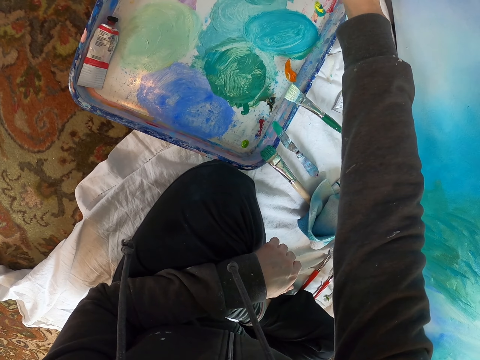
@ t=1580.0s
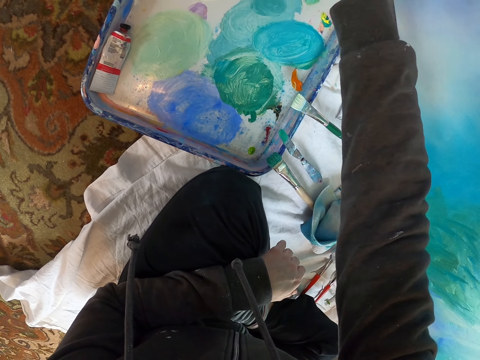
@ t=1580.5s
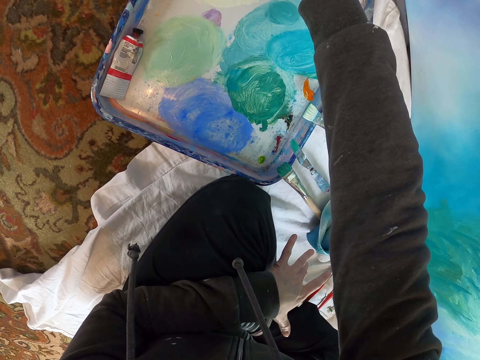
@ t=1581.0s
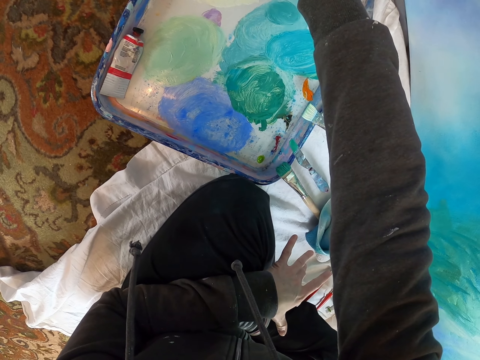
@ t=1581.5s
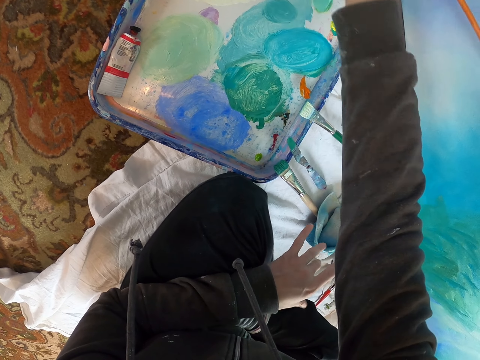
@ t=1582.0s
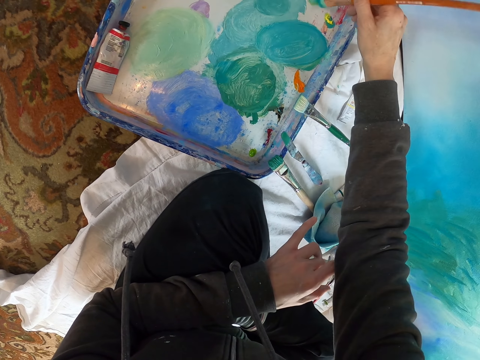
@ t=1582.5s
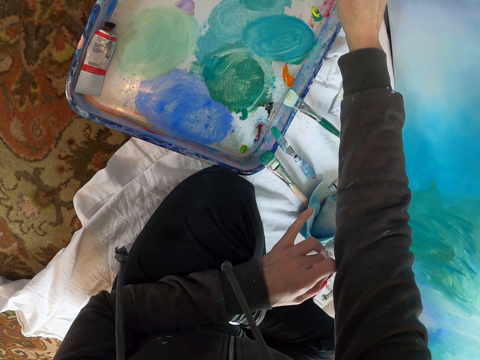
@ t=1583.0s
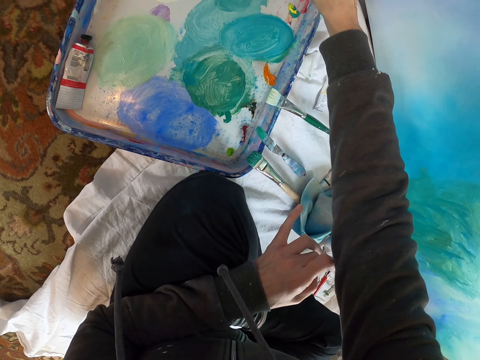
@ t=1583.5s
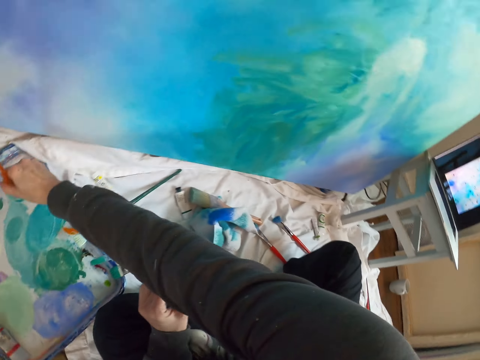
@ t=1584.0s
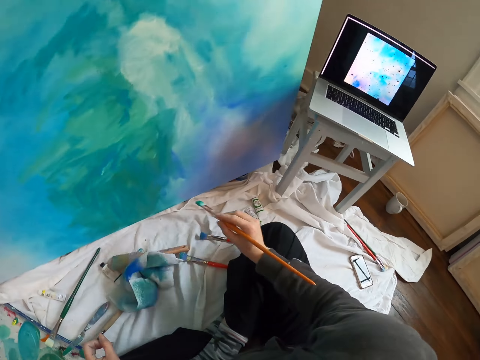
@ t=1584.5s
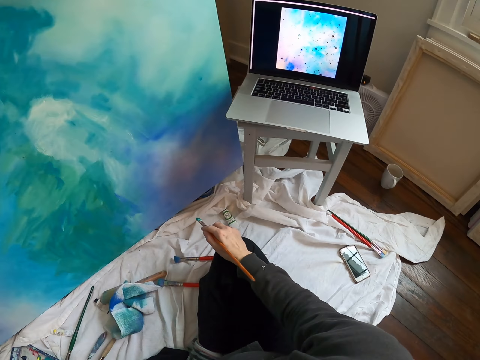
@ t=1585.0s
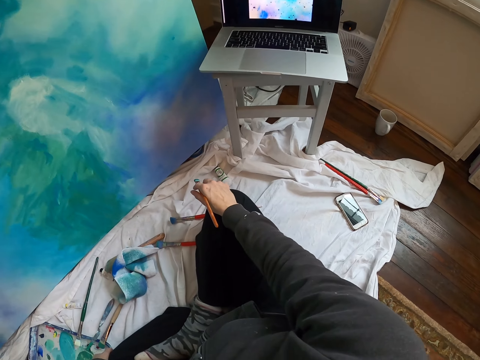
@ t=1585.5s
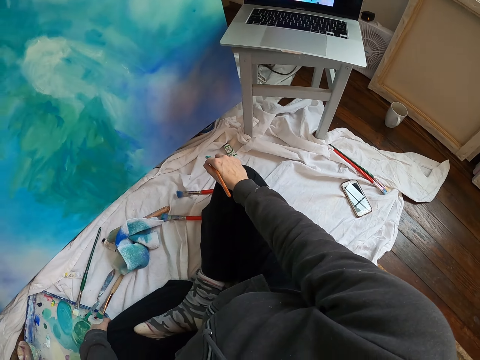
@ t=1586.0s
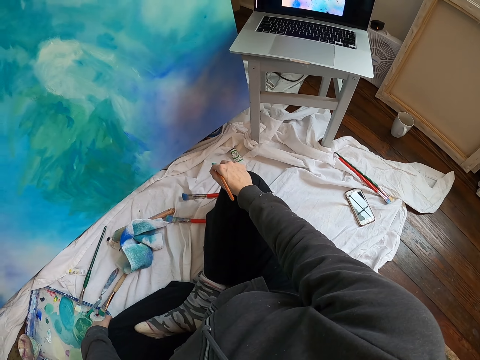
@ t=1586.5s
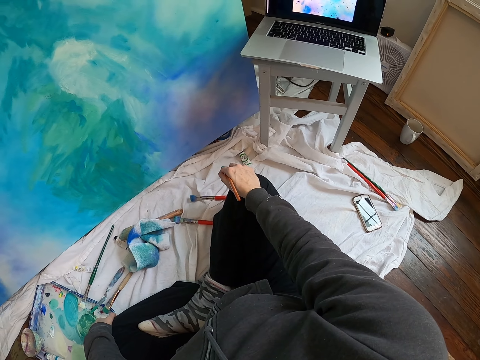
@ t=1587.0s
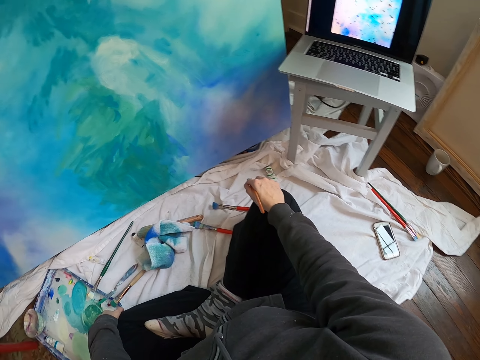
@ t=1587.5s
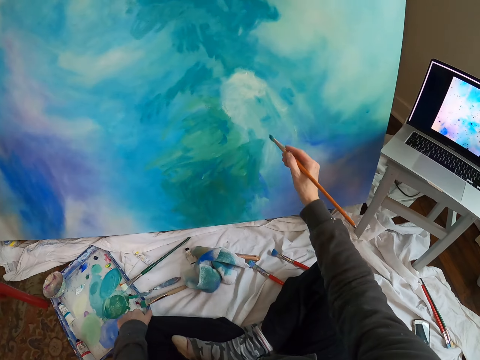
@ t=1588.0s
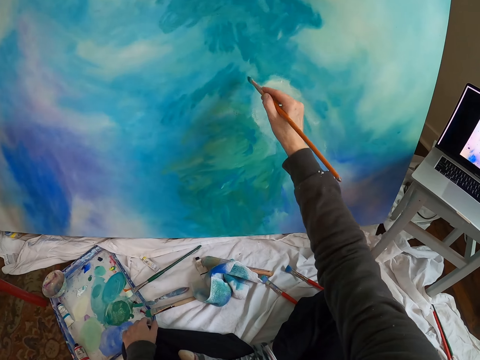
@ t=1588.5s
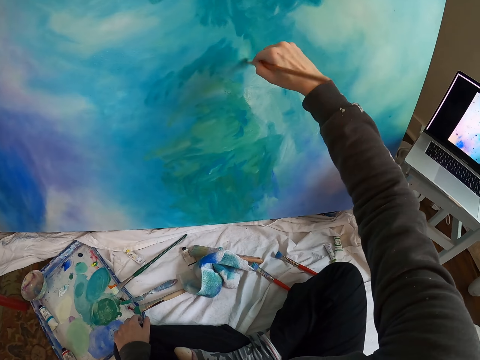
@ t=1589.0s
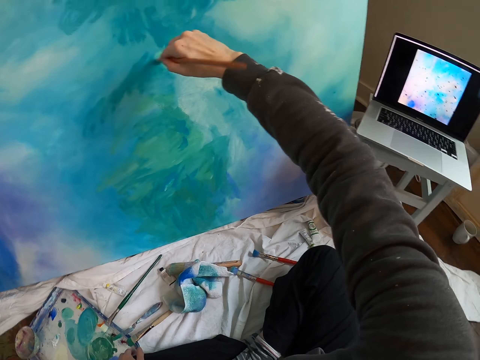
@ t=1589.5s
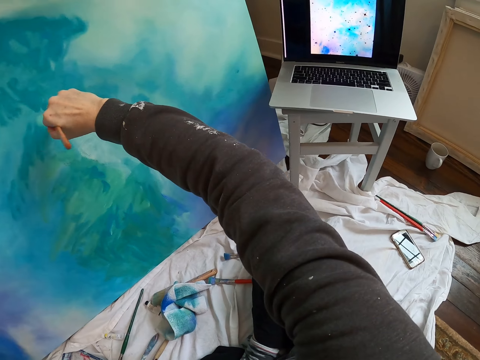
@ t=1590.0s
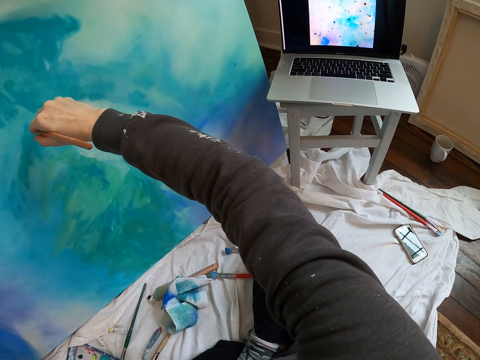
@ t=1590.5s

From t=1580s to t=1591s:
The camera wearer lifts the pen brush. They rub the pen brush on the paint. They move the pen brush. They rub the pen brush on the paint. They look around. They look at the laptop. They lift the pen brush and paint the board with the pen brush.

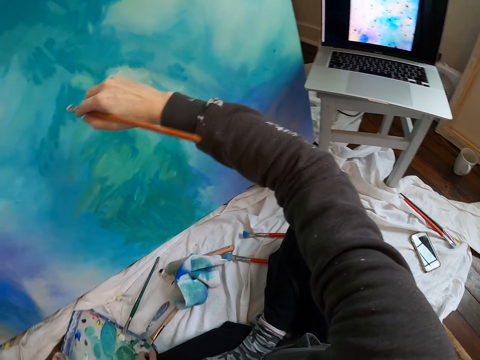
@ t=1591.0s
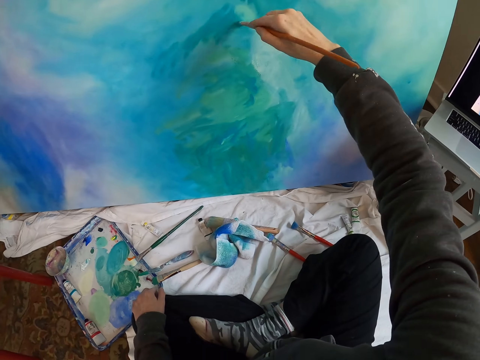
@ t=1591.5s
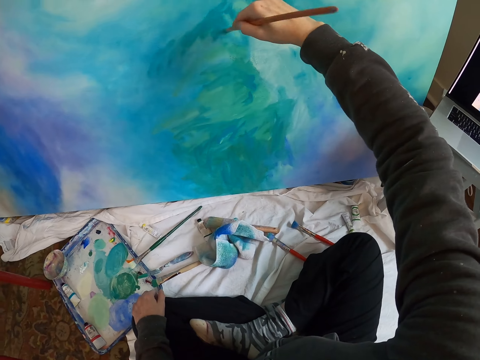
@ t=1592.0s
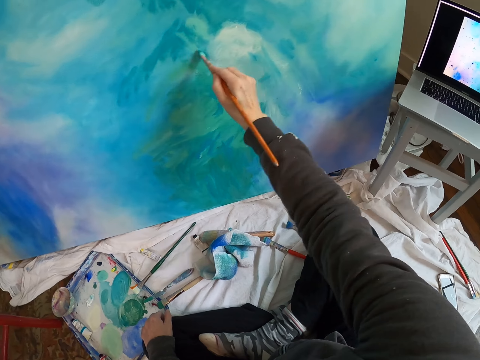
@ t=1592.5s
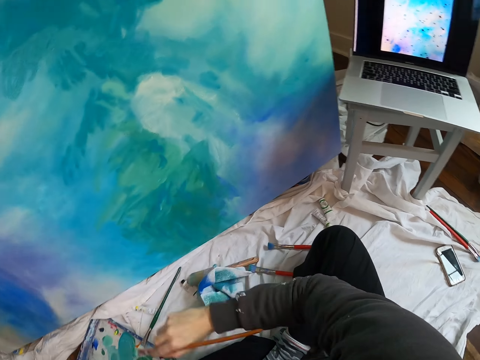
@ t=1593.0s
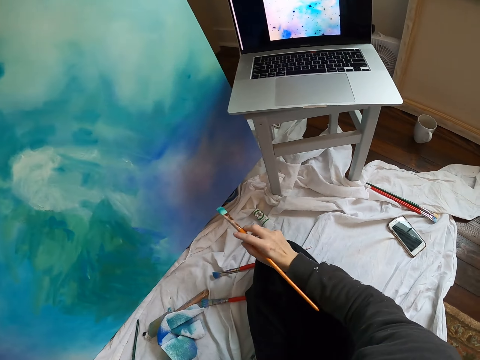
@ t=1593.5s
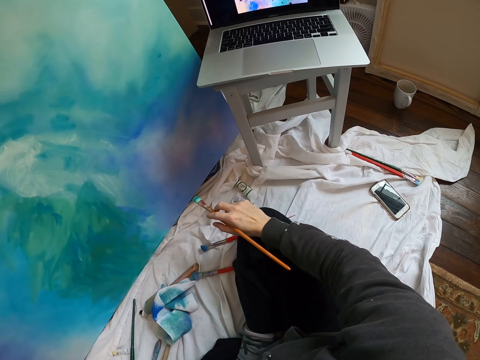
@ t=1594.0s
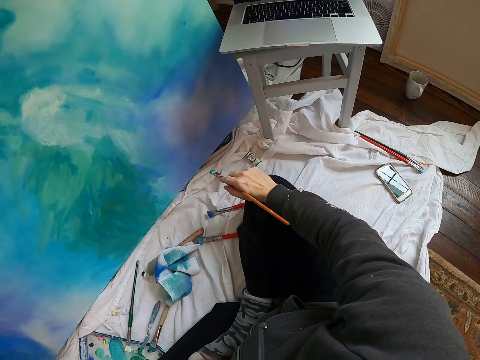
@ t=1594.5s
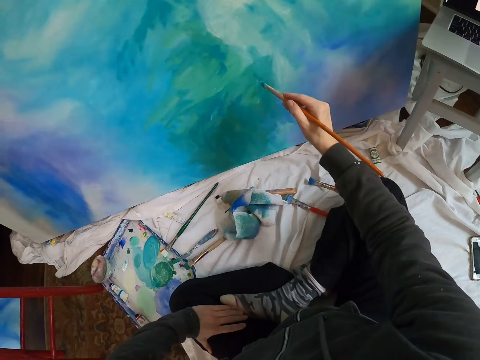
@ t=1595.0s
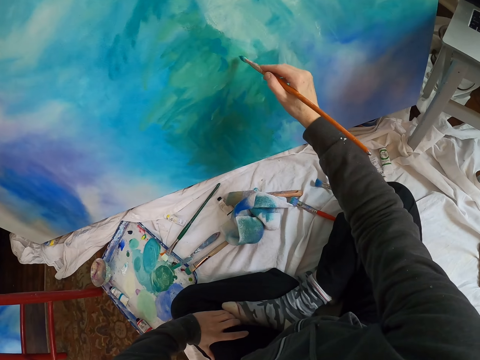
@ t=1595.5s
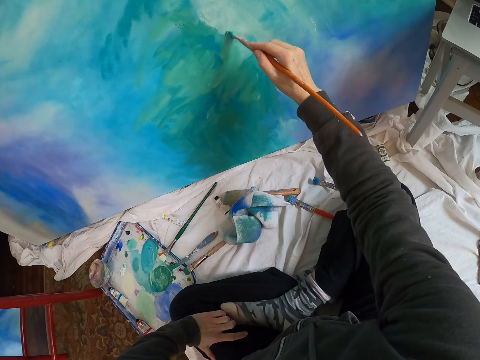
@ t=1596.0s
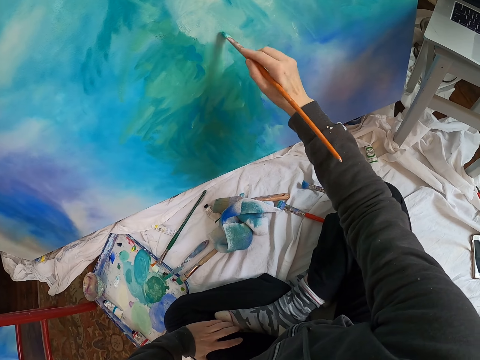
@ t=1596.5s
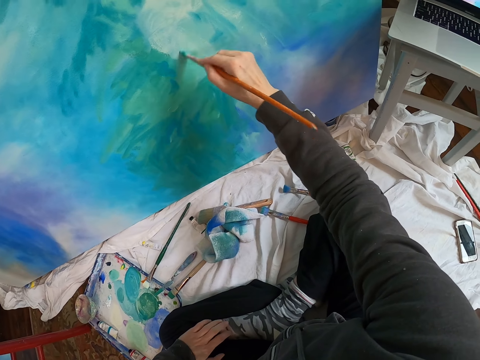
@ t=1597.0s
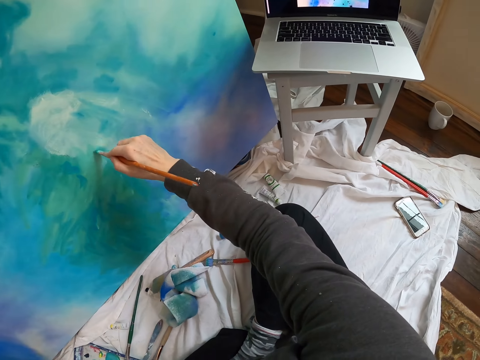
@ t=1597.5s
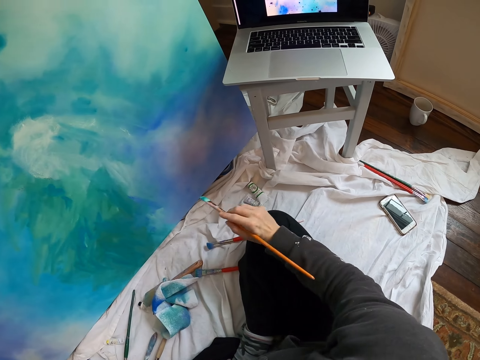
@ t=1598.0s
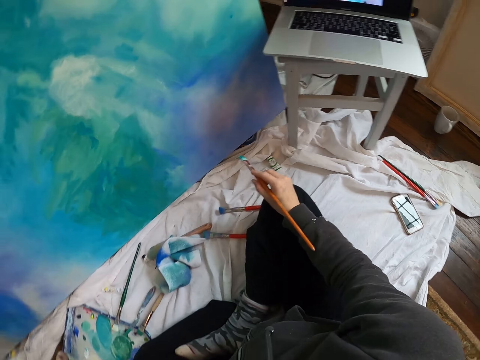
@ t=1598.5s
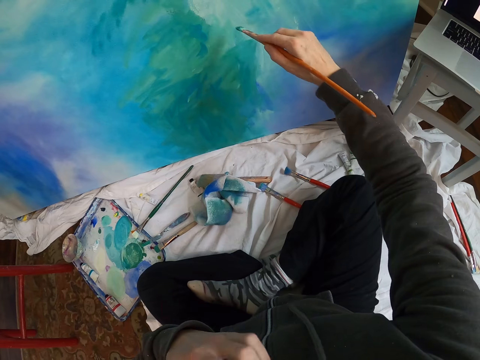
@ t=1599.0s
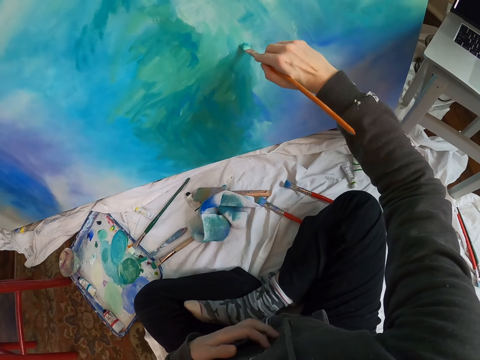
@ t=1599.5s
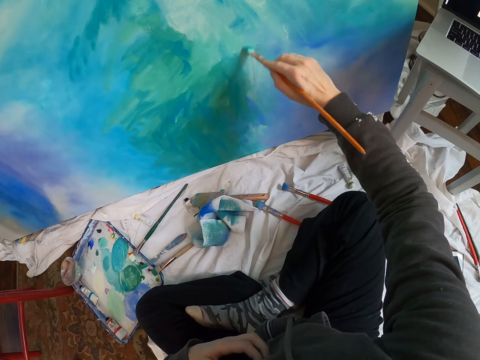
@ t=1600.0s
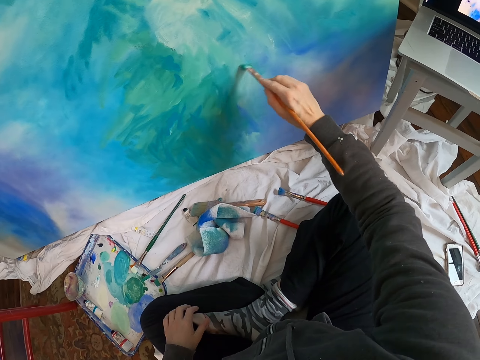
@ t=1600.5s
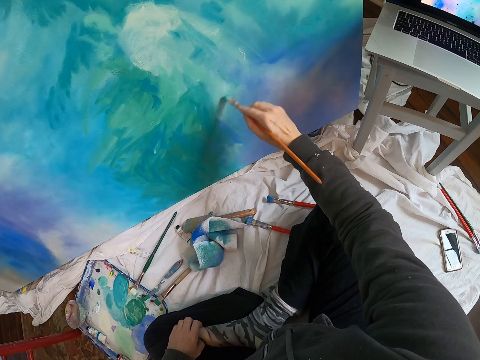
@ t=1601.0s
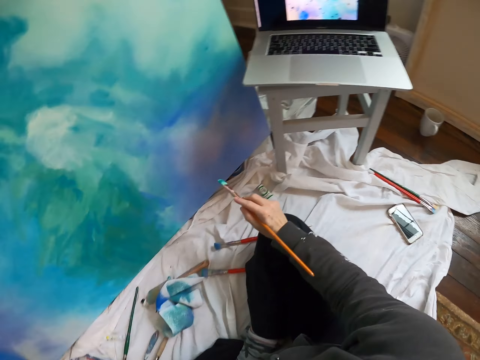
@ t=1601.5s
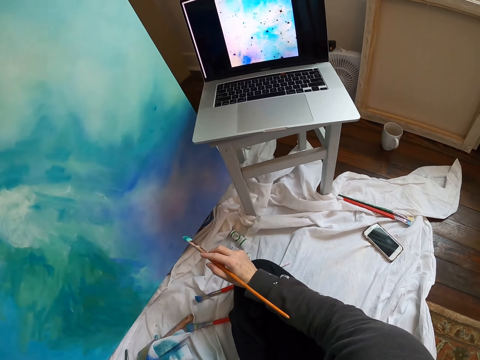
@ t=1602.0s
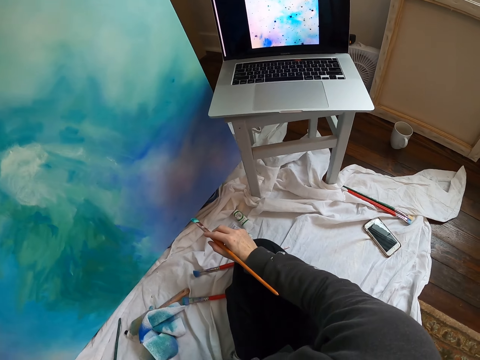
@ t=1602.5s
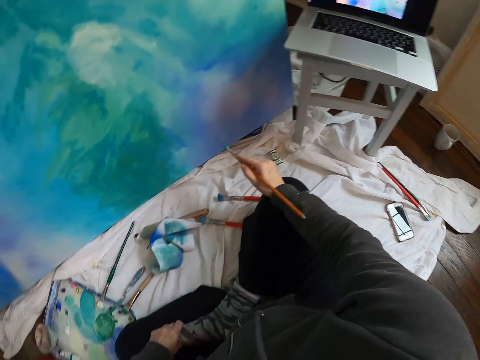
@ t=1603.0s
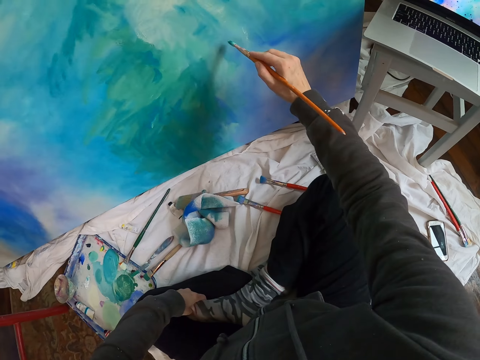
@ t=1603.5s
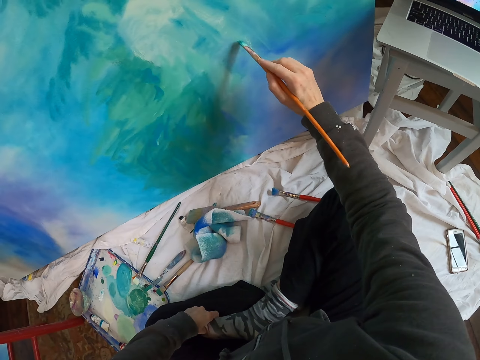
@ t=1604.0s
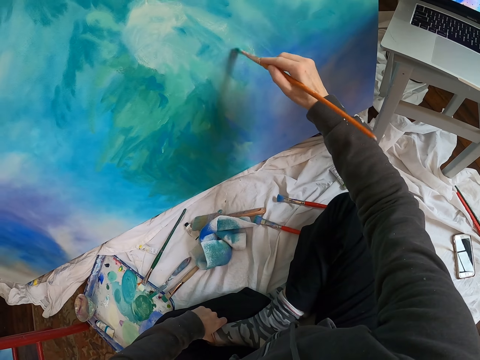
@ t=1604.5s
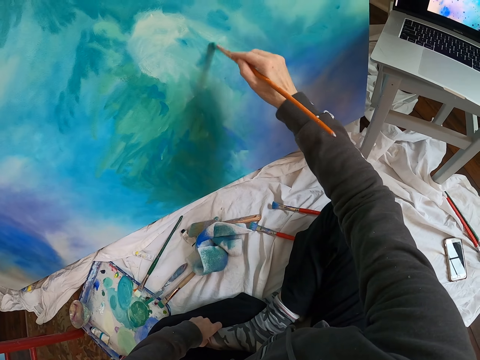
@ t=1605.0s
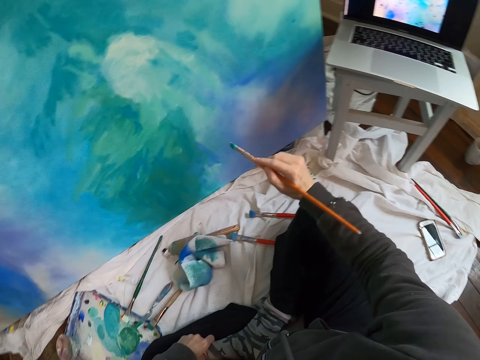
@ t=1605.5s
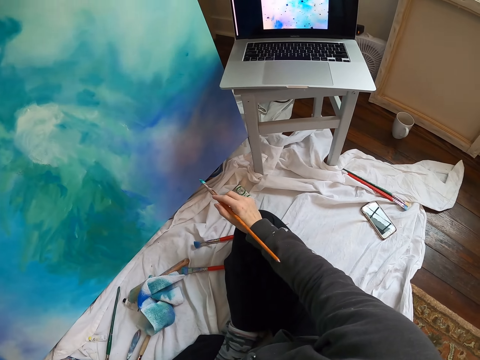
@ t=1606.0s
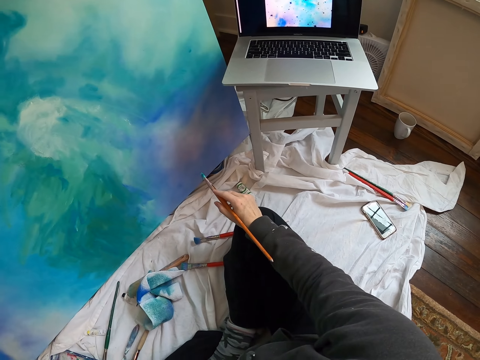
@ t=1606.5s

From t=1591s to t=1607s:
The camera wearer stares at the laptop. They paint on the canvas. They move the right hand and look at the laptop. They lift the pen brush and paint the board with the pen brush. They move the right hand and look at the laptop. They lift the pen brush and paint the board with the pen brush. They move the right hand and look at the laptop. They lift the pen brush and paint the board with the pen brush. They move the right hand and look at the laptop.
